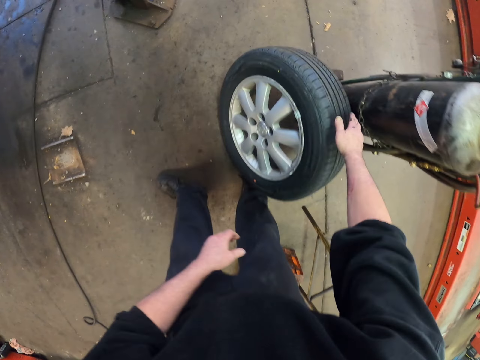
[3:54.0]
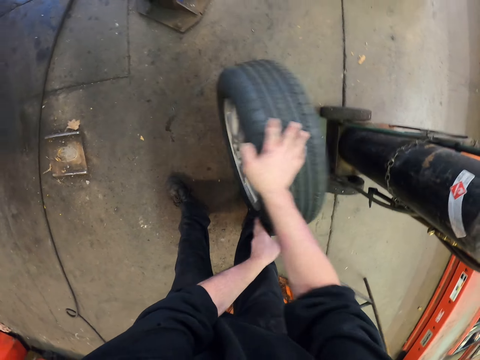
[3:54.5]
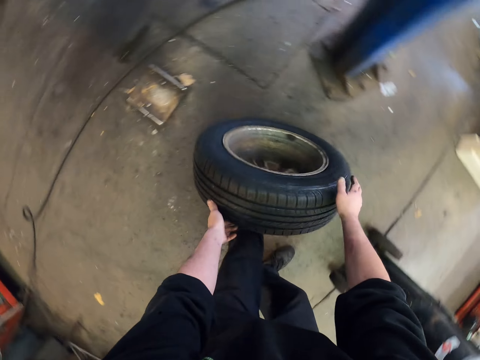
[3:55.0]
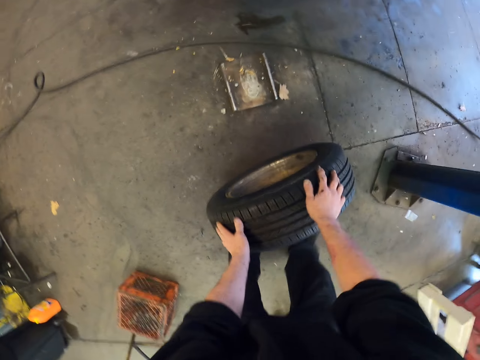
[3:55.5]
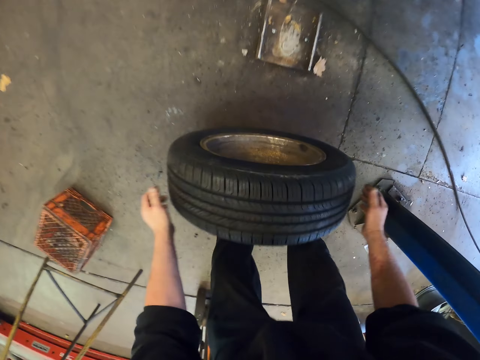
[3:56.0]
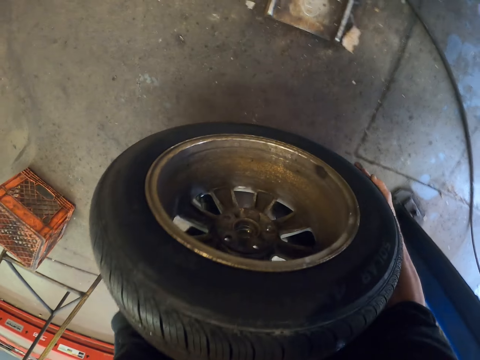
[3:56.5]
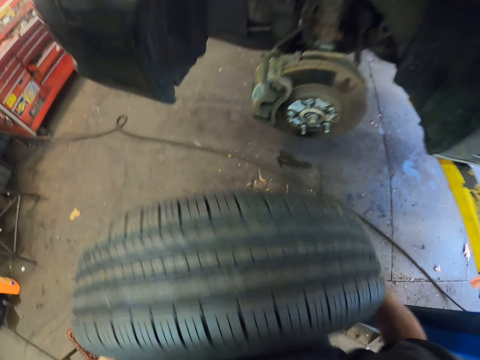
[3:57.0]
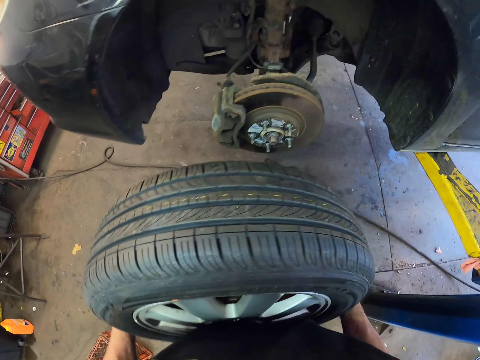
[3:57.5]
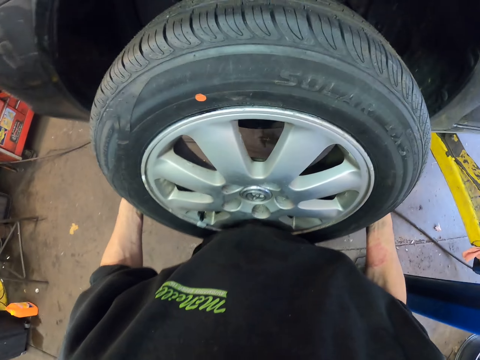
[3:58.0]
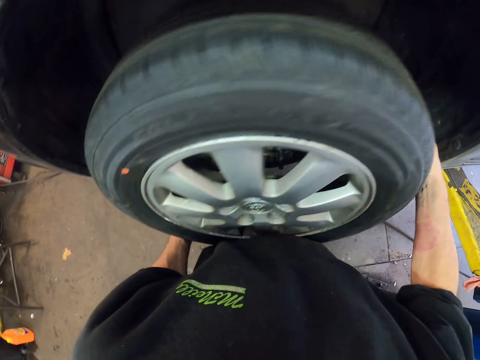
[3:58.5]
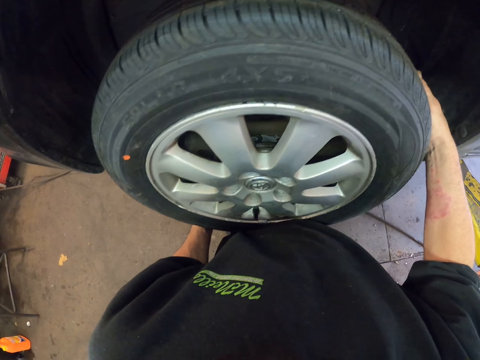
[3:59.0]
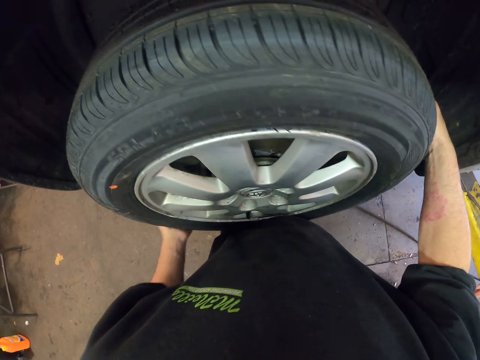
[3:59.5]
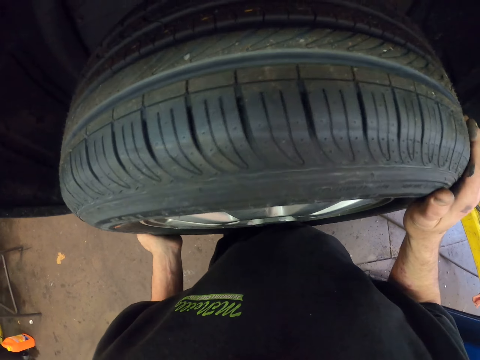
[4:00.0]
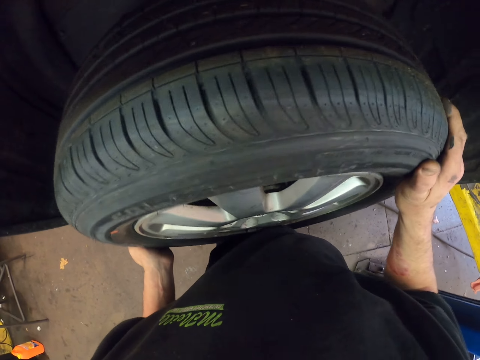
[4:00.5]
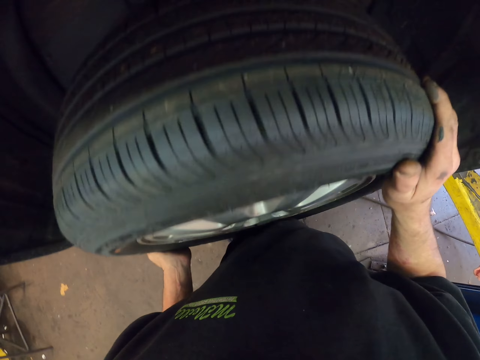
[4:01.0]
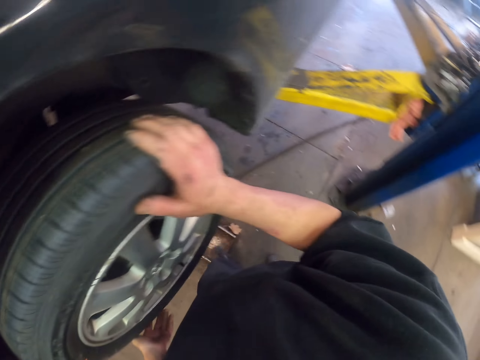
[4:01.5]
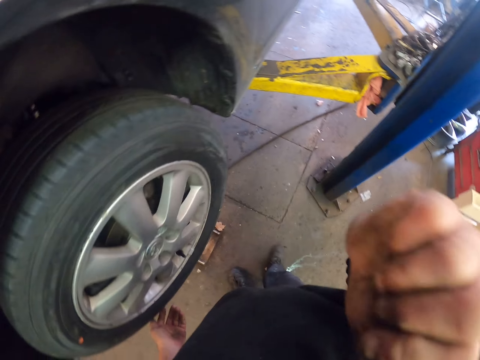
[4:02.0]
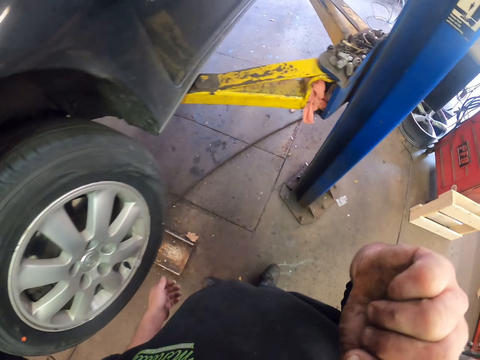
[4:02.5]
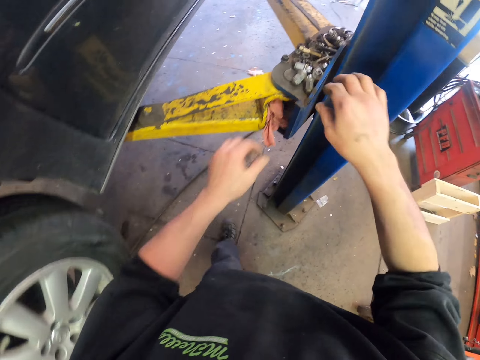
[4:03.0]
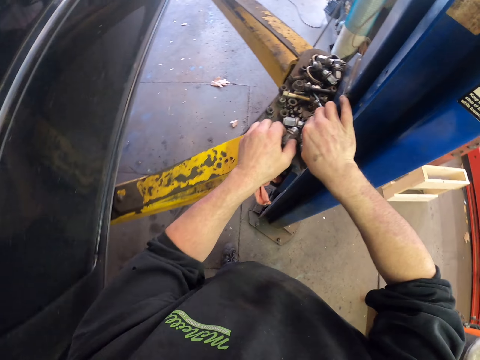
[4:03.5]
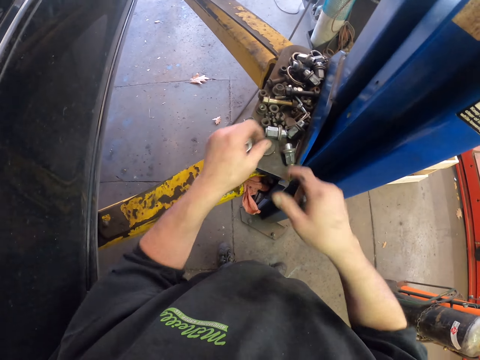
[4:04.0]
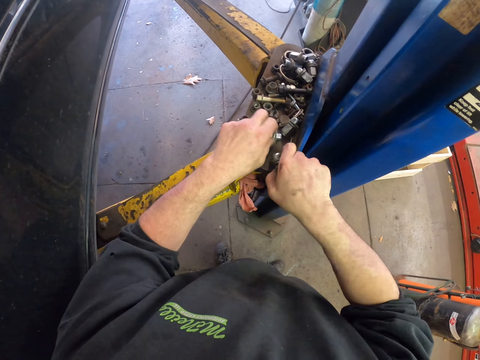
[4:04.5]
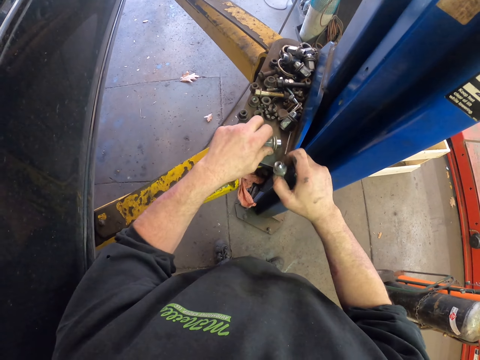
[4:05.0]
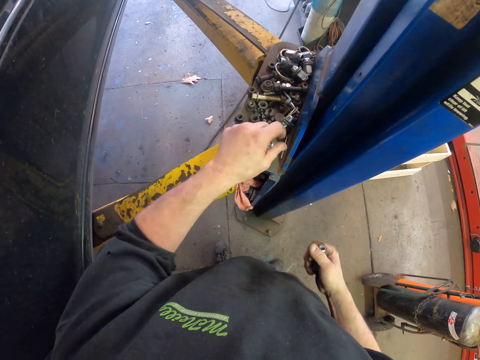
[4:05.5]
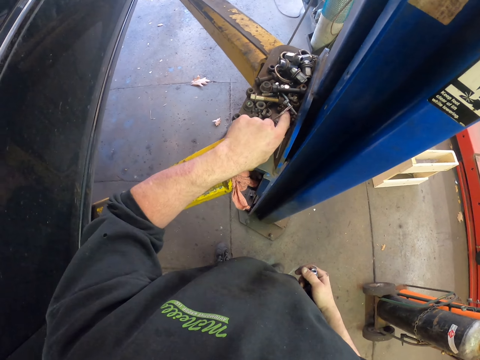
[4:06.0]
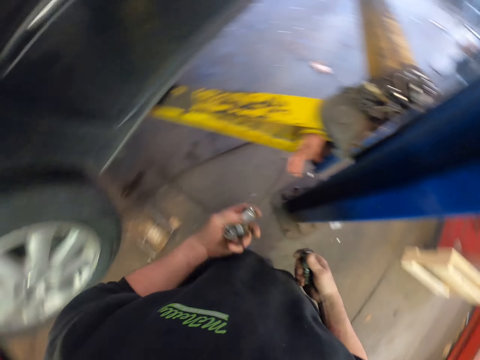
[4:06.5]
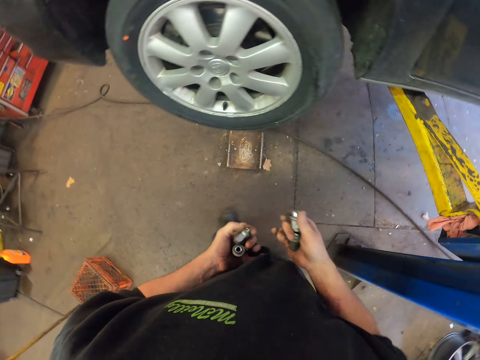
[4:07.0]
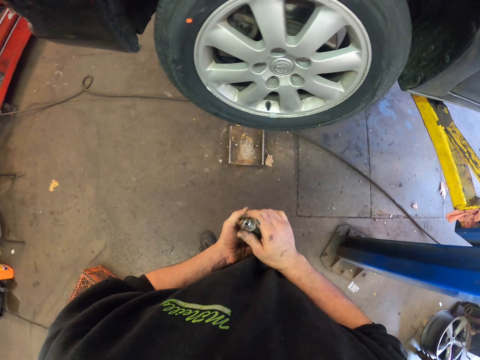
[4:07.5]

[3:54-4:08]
The camera wearer picks up the wheel. They roll the tire. They lift the wheel. They fit the wheel on the wheel shaft. They scratch their face. They pick nuts from the tray.

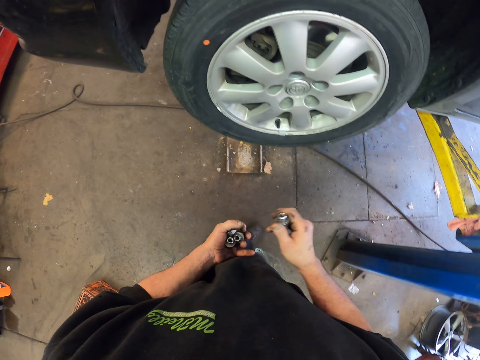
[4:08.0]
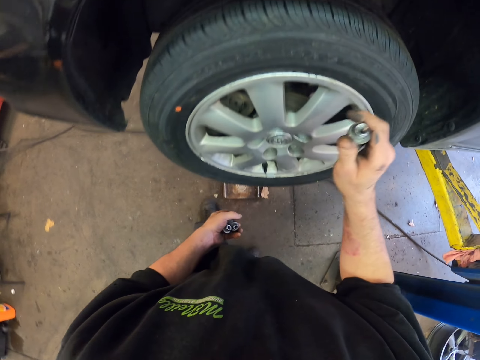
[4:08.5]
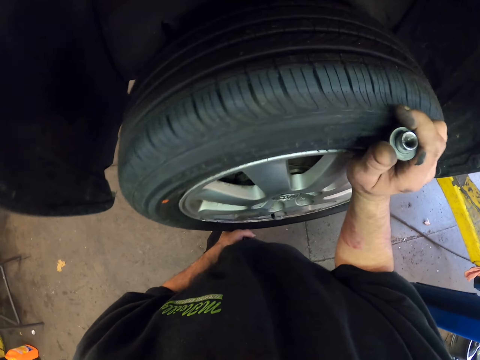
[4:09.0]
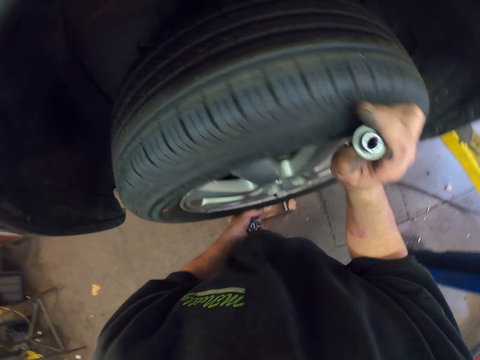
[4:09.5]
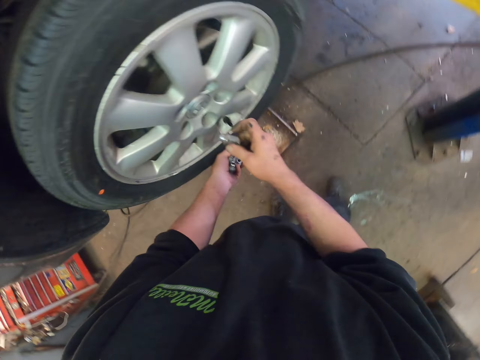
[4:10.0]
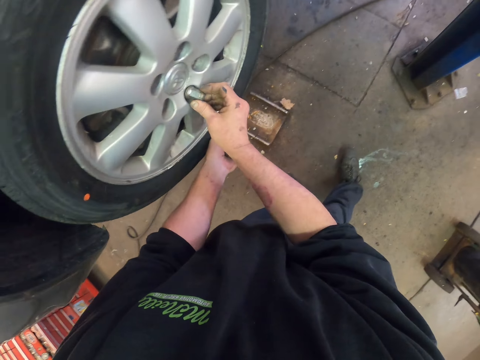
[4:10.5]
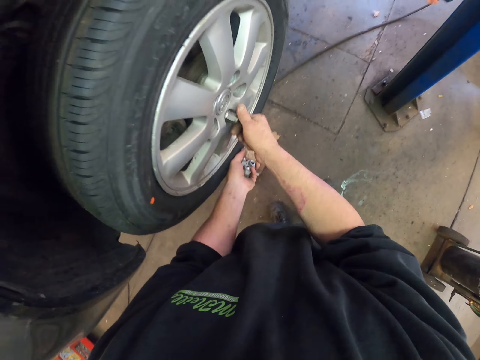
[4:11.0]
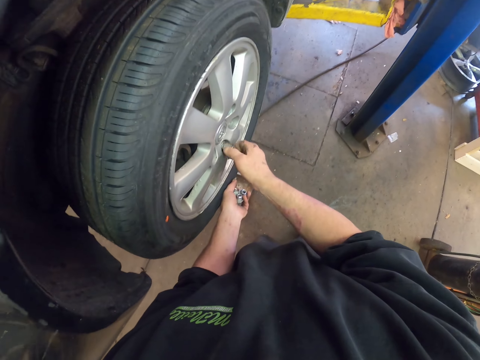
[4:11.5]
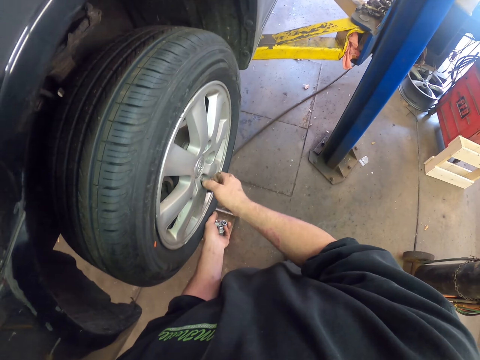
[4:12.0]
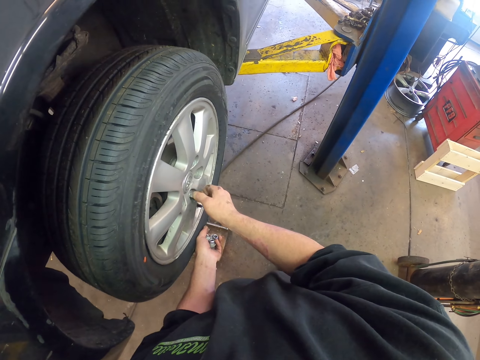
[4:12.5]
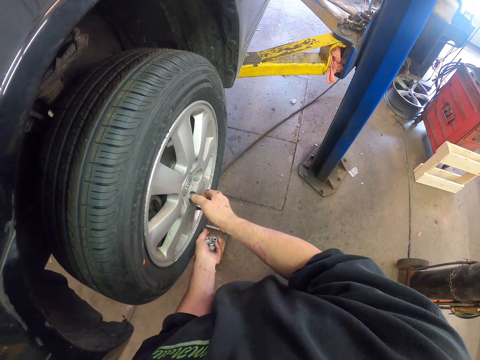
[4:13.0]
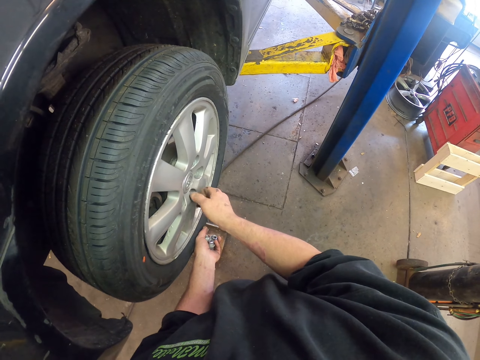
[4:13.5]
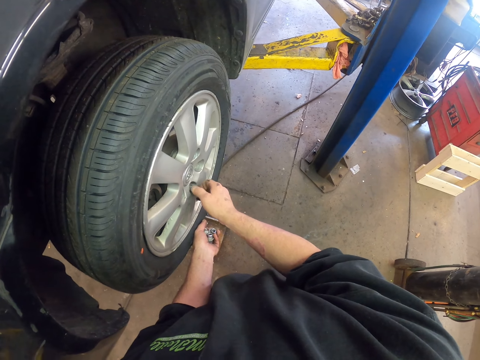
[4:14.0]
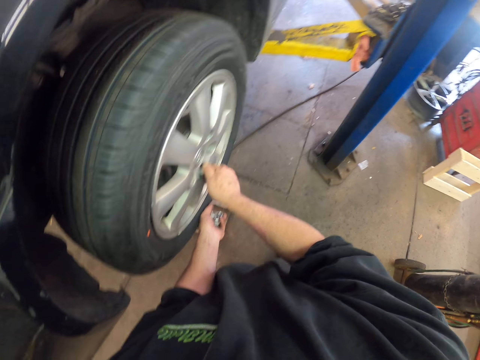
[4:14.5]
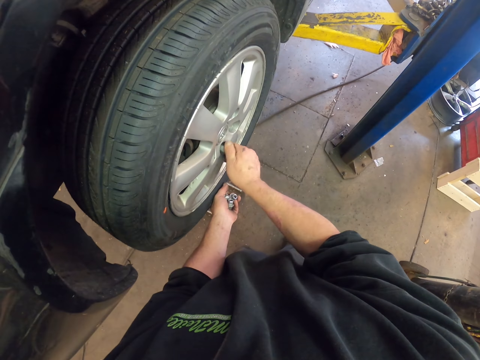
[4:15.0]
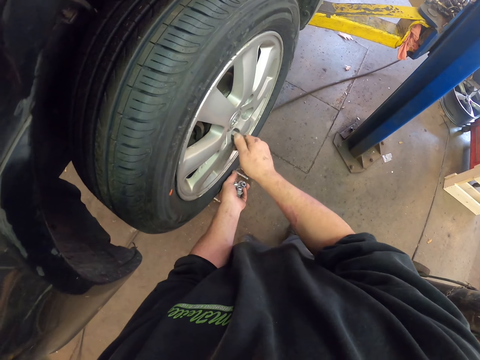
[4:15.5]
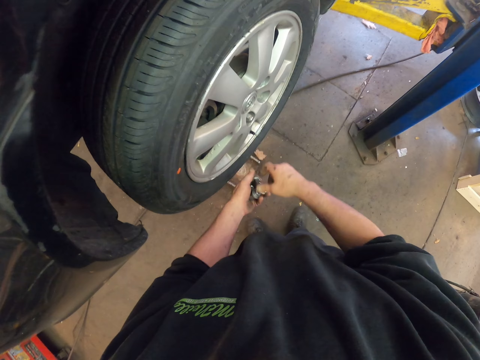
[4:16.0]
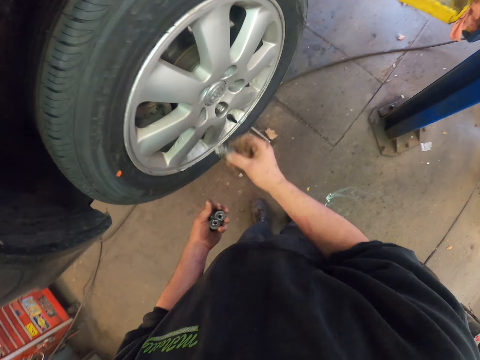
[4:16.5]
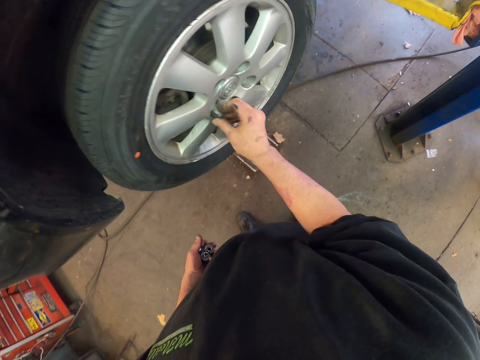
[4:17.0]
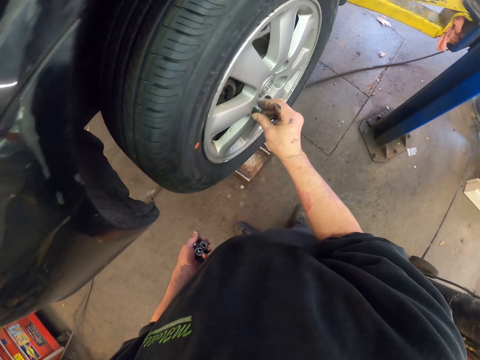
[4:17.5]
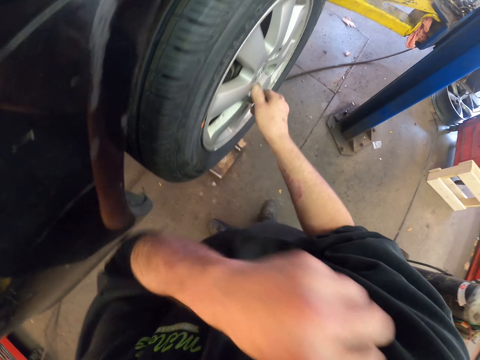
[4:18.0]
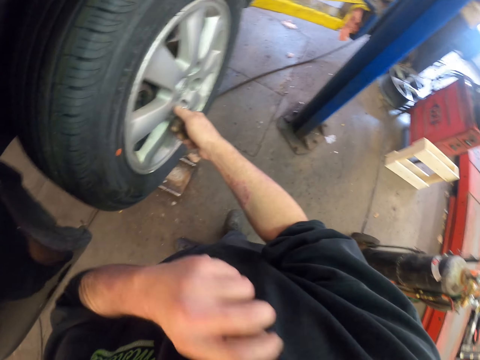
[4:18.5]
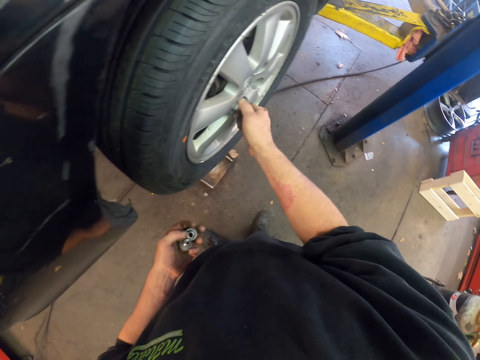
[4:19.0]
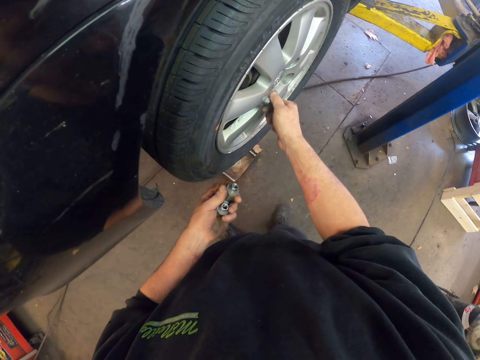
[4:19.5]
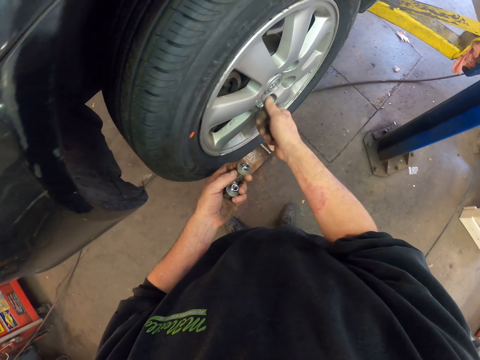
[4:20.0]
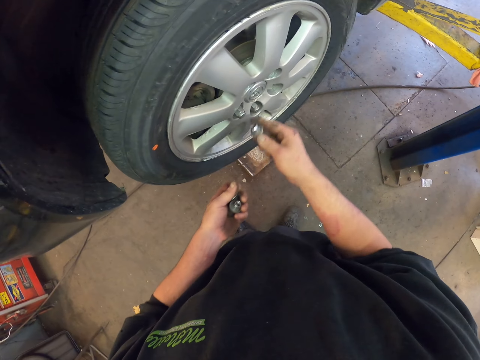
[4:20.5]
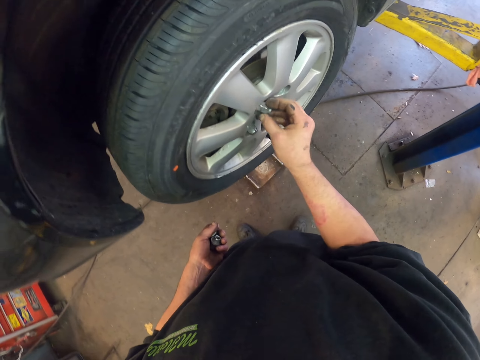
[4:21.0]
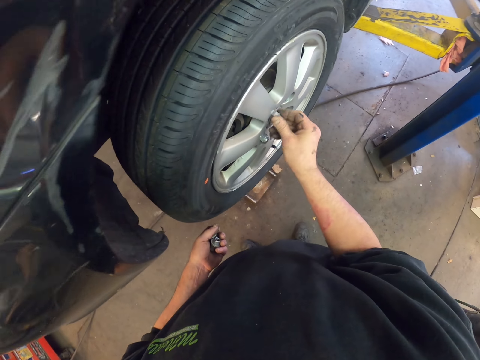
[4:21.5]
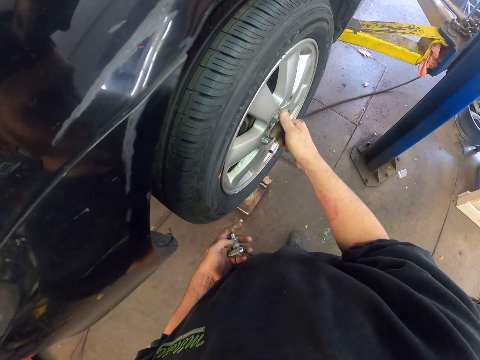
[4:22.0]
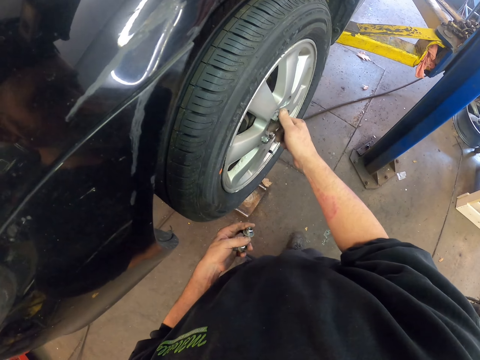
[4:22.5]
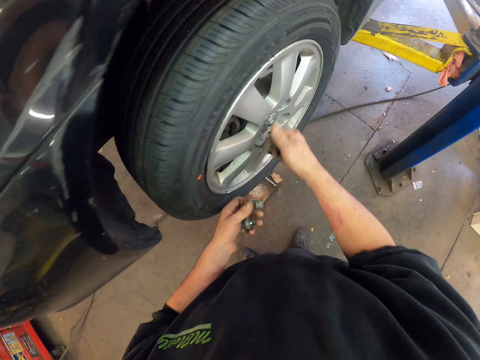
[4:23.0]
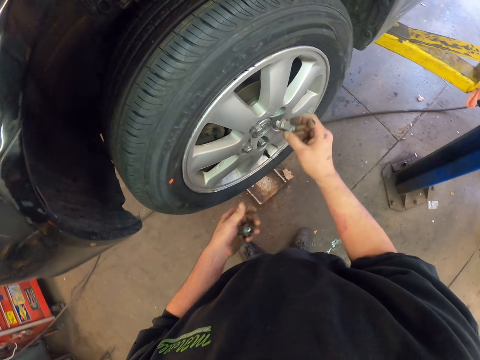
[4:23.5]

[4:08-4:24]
The camera wearer pushes the wheel in the shaft. They put bolts in the wheel. They put a bolt in the wheel.
